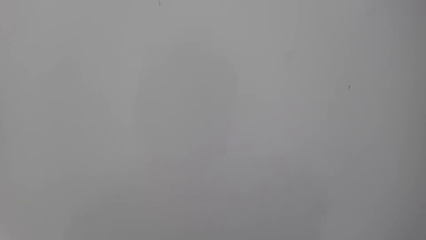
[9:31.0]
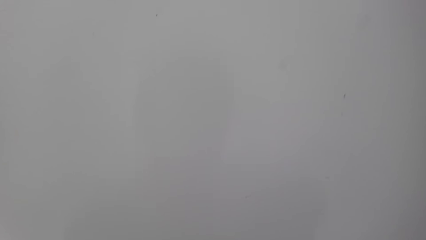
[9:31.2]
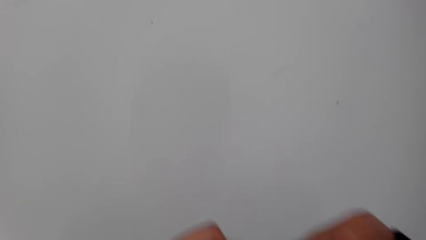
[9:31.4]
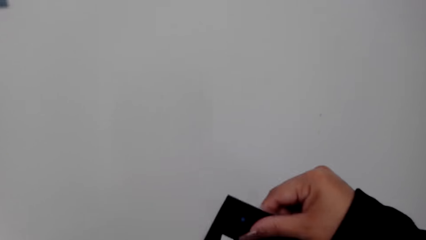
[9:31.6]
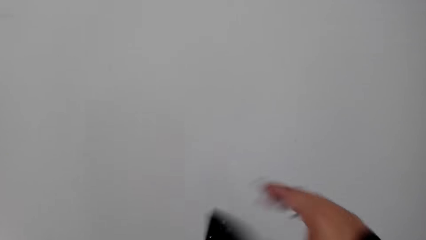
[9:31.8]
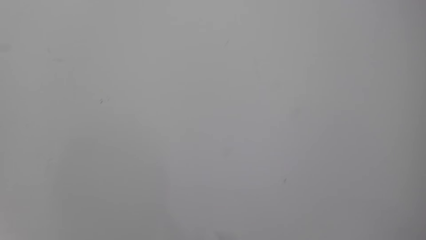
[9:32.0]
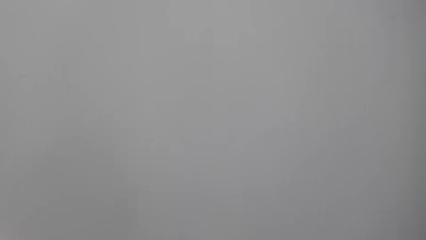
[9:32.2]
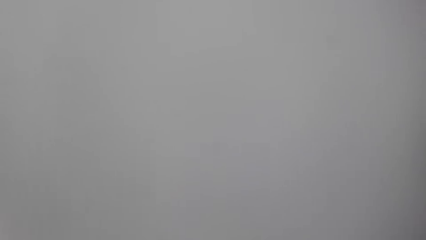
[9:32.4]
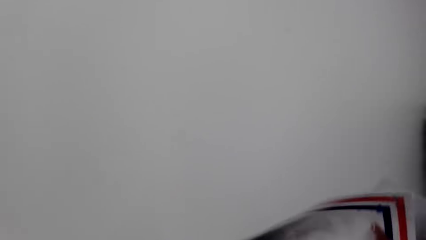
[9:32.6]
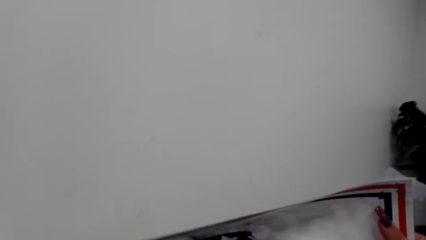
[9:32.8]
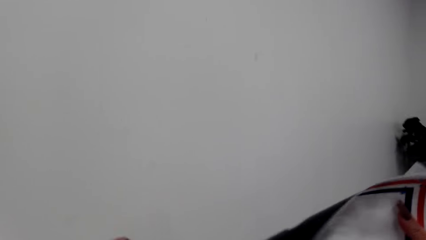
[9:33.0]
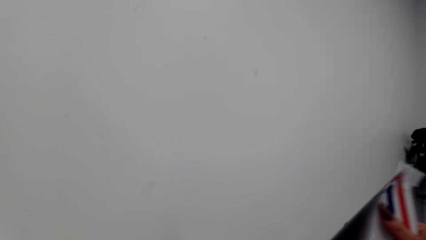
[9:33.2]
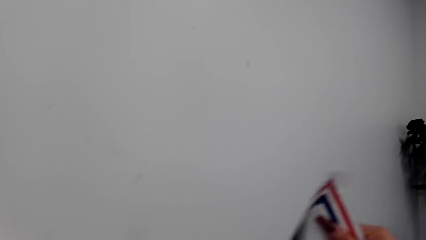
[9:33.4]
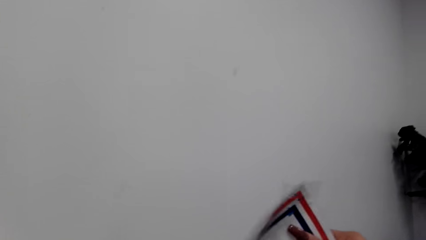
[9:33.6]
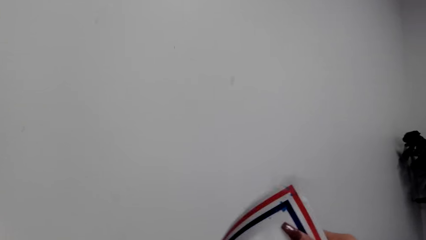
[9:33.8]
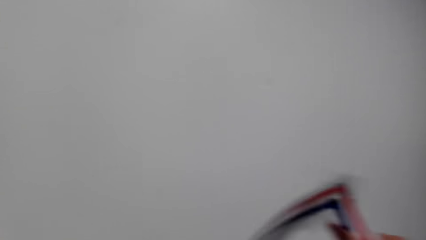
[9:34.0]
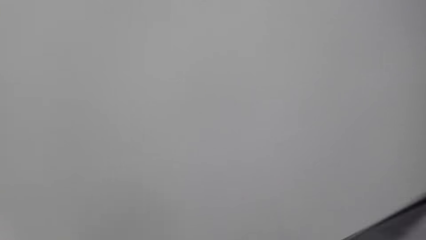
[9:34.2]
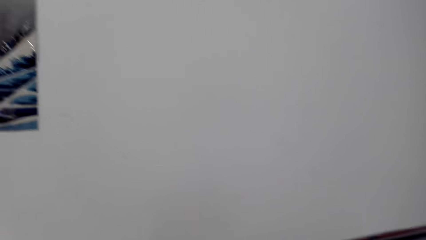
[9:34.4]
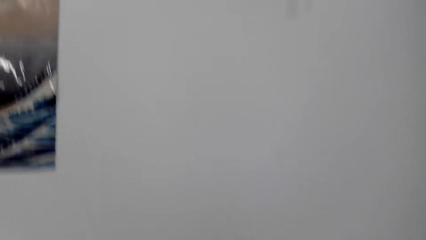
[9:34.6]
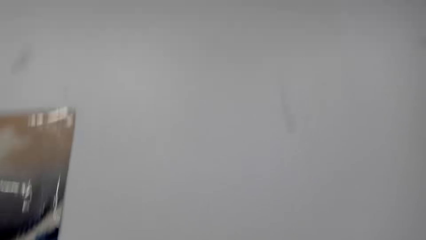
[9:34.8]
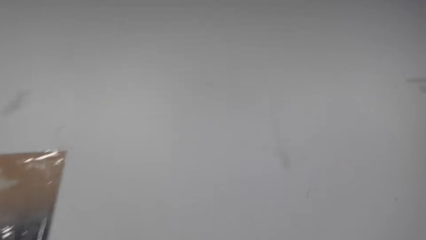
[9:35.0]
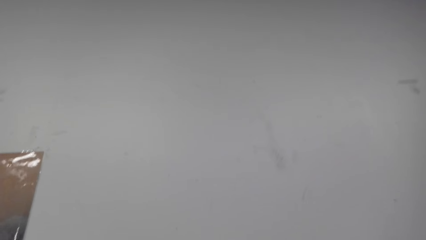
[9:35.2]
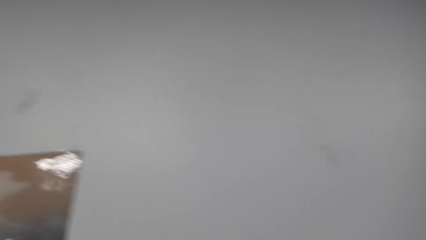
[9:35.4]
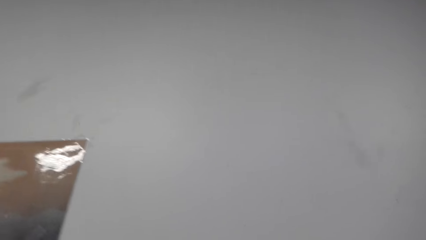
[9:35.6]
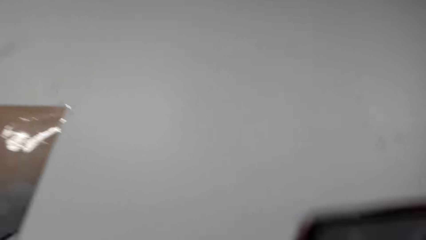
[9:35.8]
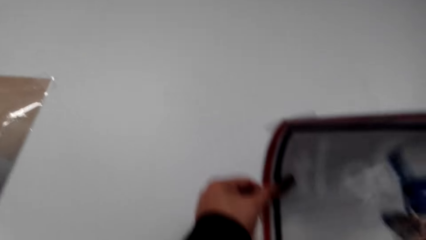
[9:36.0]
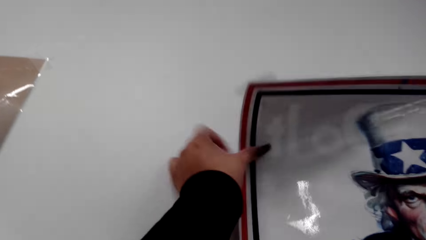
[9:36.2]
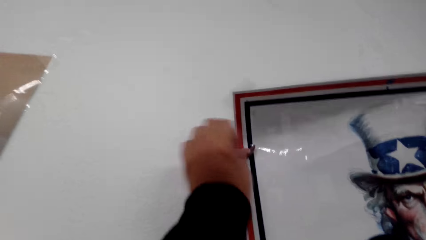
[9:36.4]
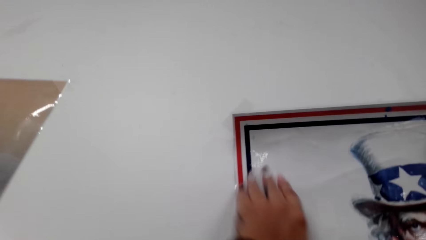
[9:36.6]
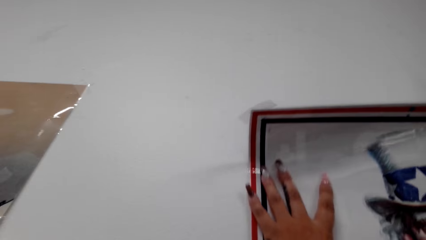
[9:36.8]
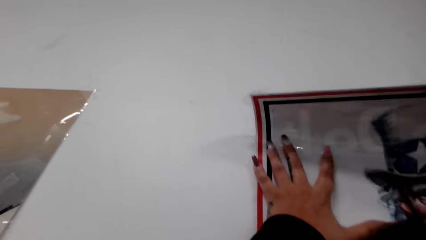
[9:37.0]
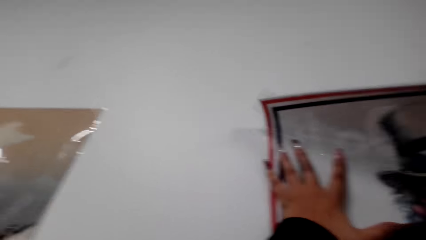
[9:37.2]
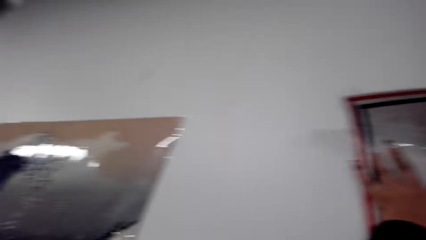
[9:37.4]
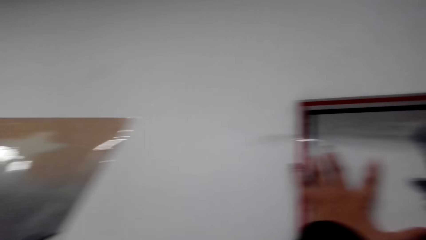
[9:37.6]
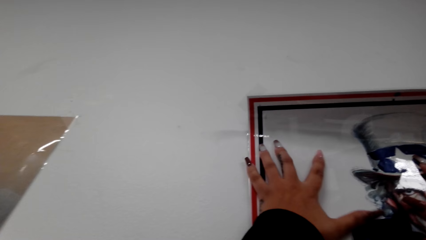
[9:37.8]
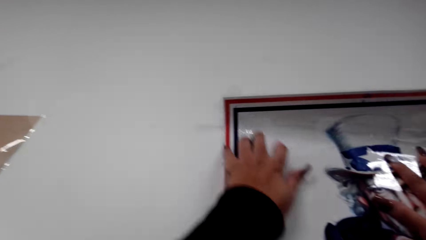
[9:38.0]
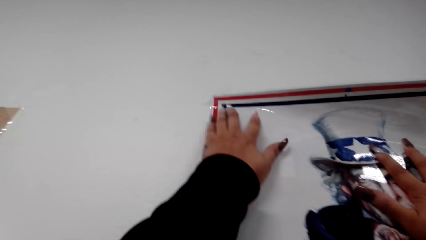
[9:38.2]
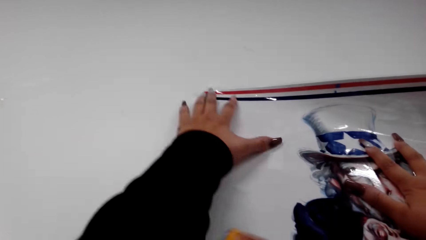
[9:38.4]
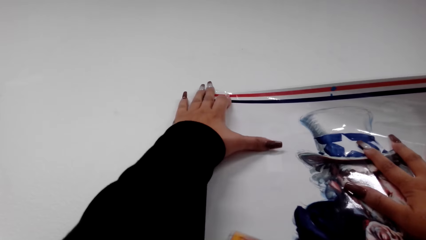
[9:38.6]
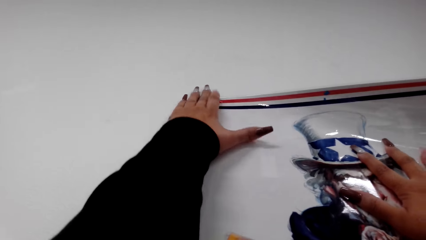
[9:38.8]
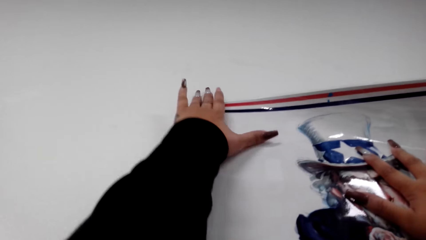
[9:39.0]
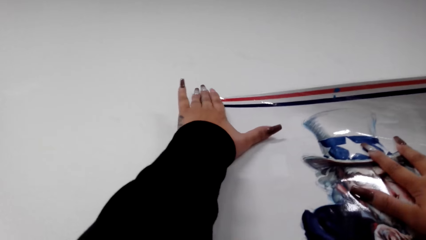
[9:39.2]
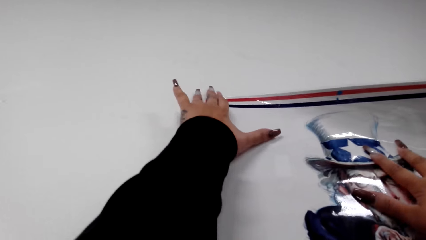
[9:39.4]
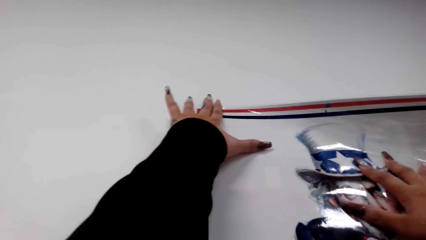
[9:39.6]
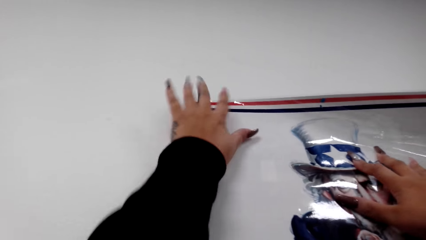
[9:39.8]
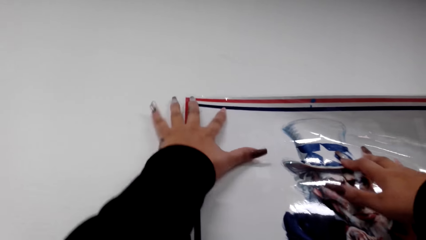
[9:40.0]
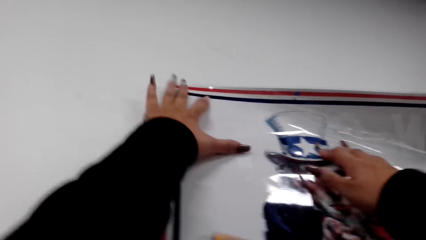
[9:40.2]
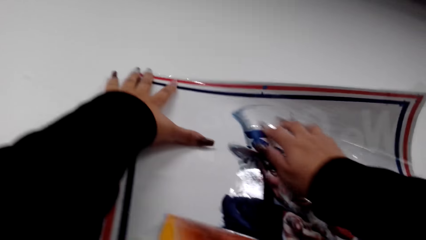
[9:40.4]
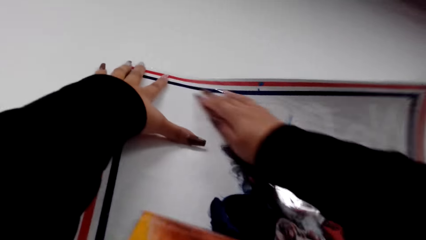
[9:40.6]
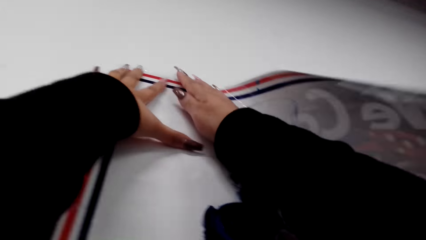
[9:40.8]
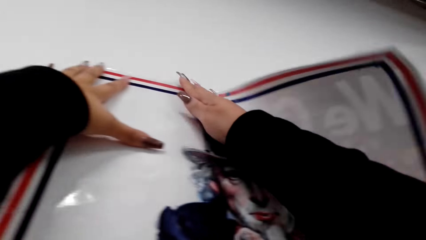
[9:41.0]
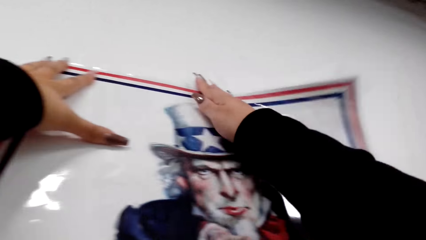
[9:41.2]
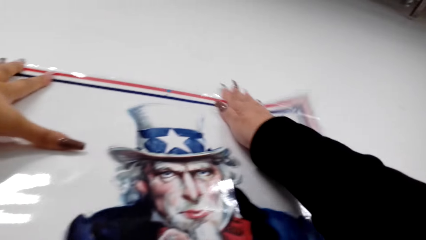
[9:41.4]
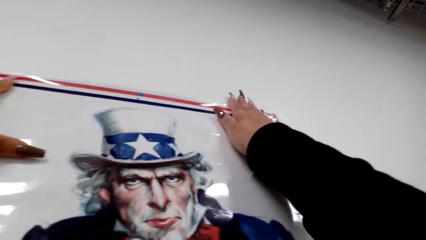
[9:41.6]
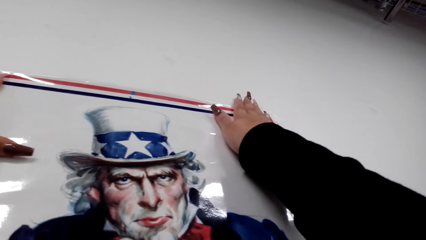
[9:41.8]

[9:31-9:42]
The camera wearer adjusts a decoration. They stick the decoration on the wall.

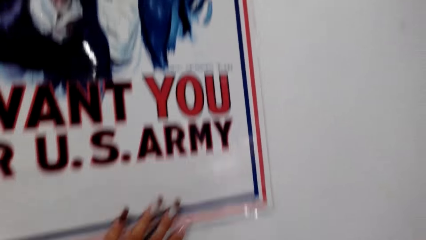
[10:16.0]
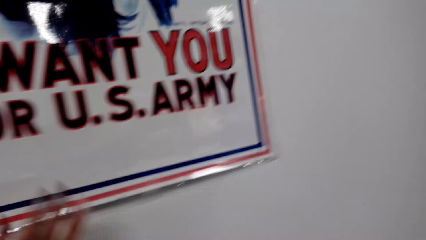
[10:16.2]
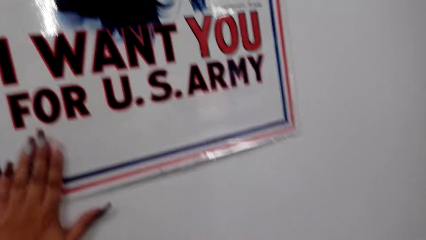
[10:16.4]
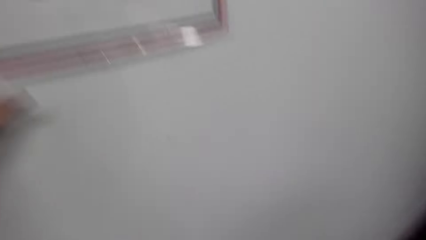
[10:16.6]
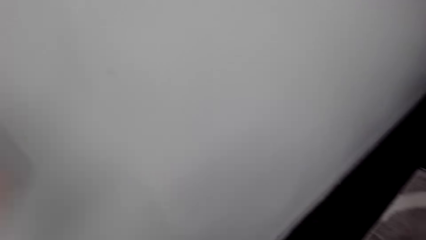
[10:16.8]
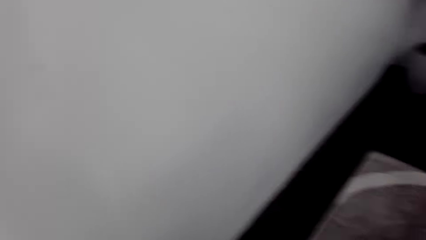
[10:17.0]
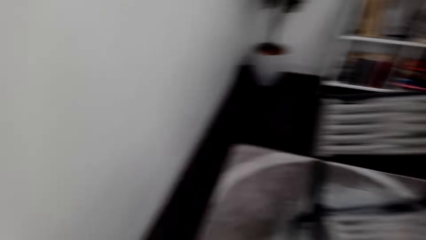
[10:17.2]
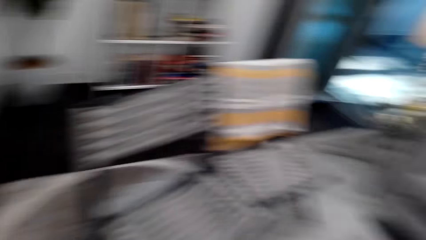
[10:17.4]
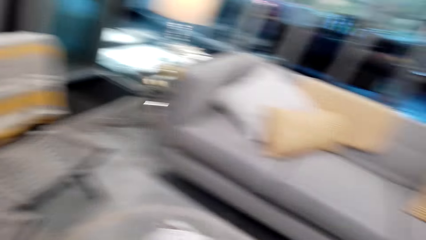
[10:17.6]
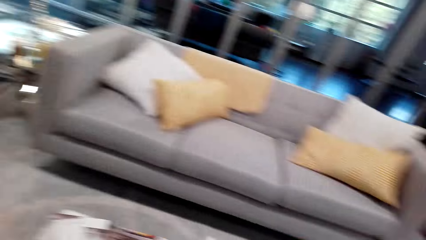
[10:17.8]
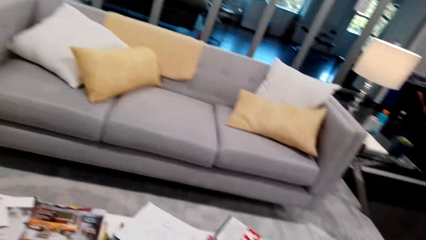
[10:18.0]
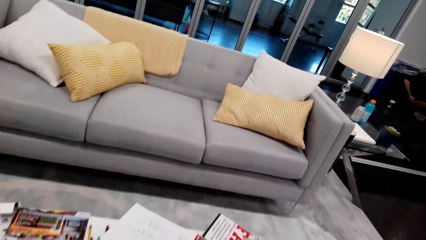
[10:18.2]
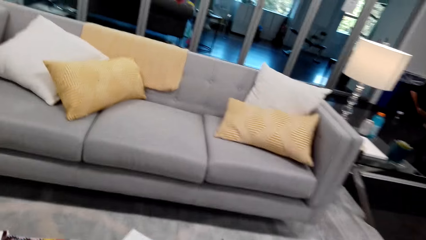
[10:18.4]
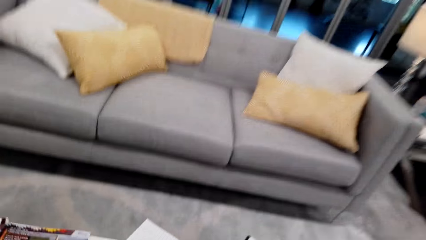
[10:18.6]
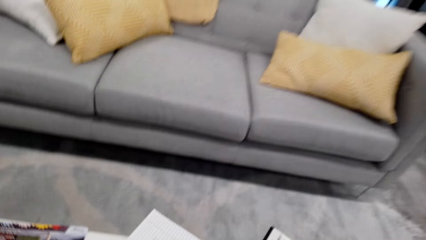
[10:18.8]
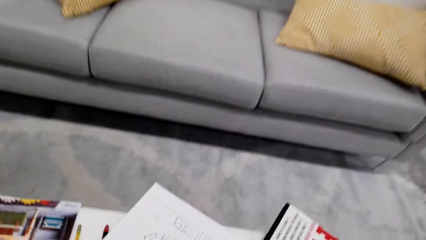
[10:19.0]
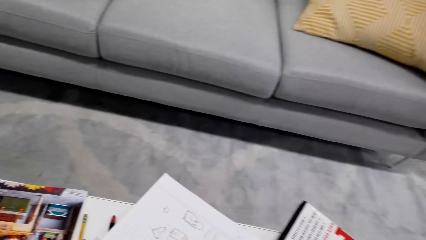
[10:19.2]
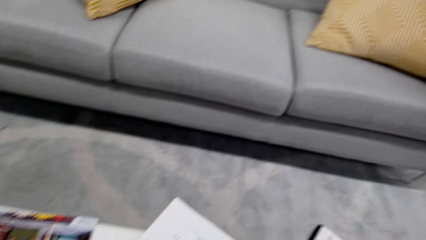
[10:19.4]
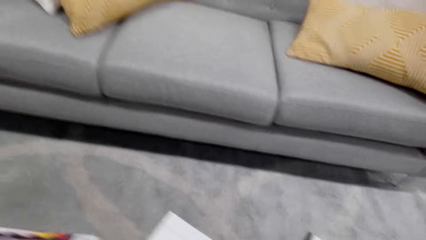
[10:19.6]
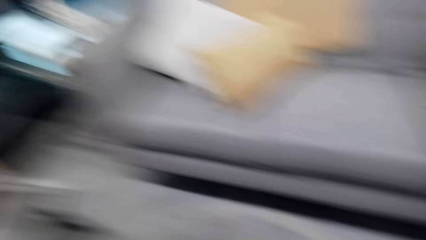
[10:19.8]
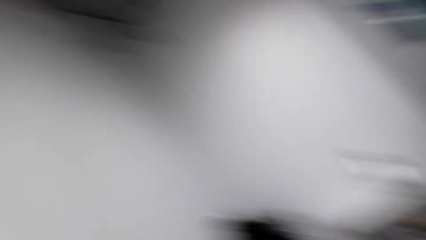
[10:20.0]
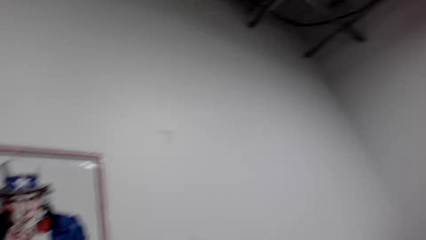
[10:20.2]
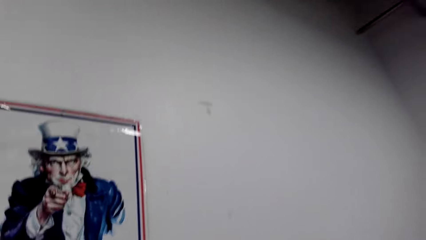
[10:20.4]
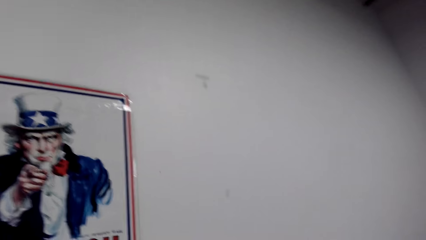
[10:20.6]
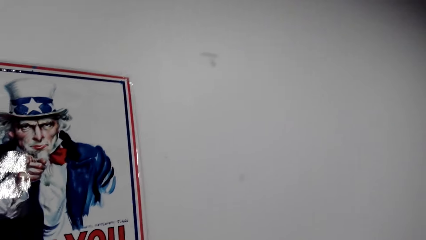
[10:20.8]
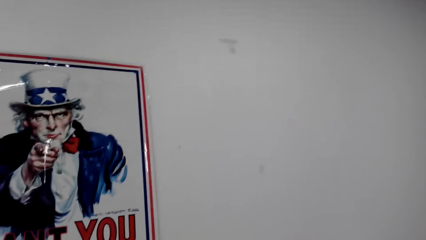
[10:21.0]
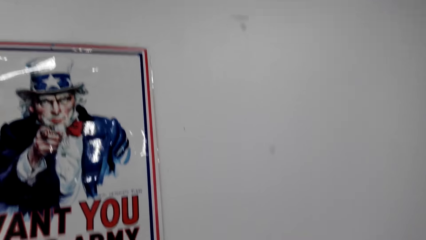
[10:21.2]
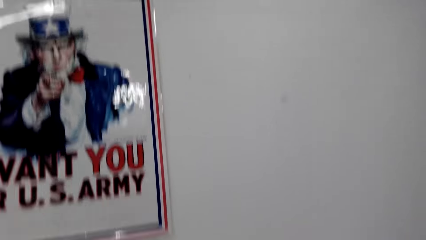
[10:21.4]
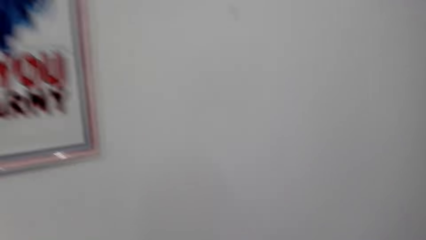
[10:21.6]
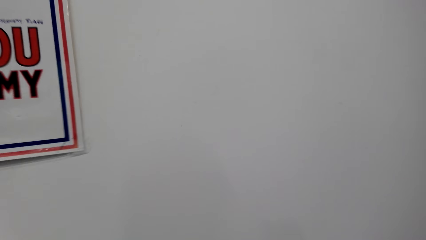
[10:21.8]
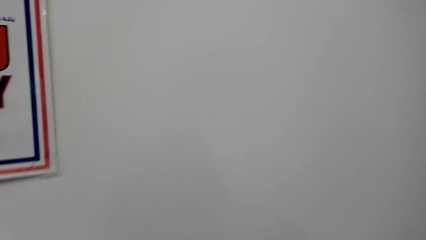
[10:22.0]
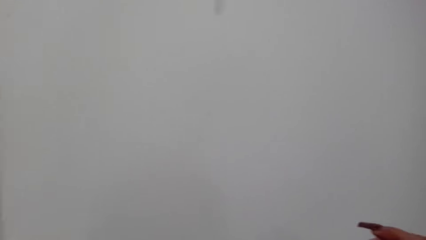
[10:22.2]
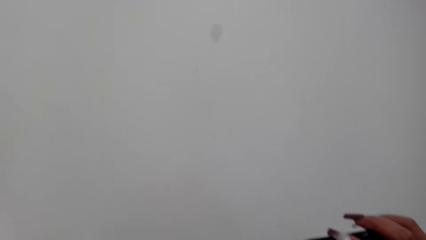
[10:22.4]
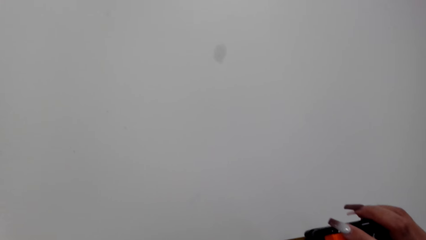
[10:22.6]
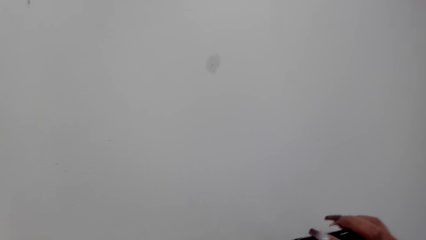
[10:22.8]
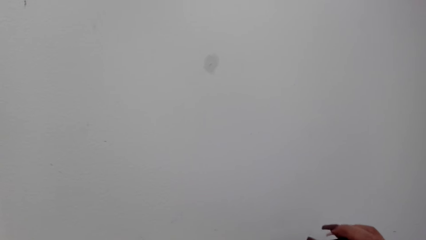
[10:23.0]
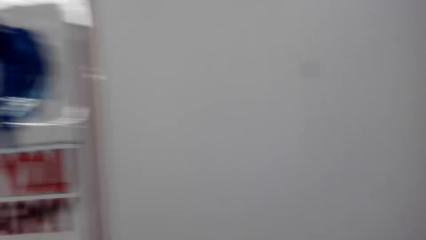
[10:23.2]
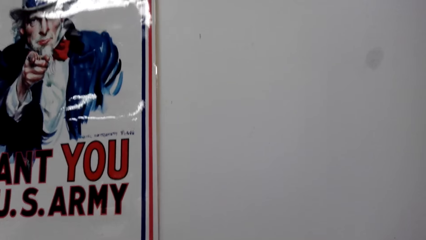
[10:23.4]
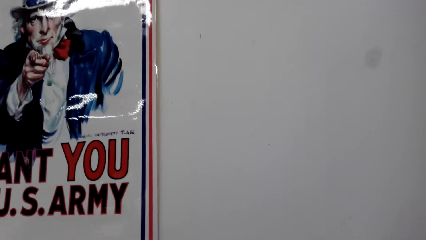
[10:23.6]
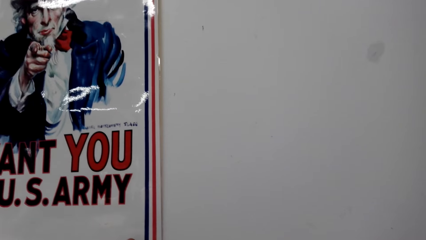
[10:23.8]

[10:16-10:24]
The camera wearer picks up another picture. They look around the house. They look at the decoration.
